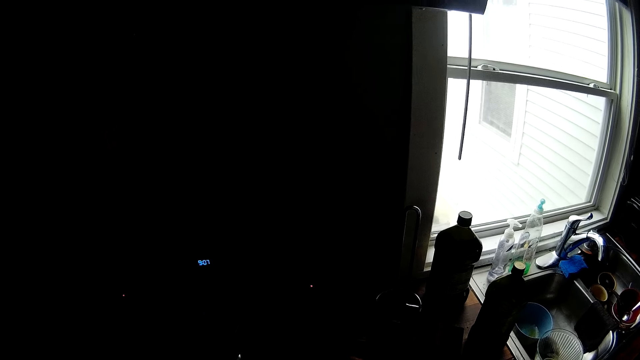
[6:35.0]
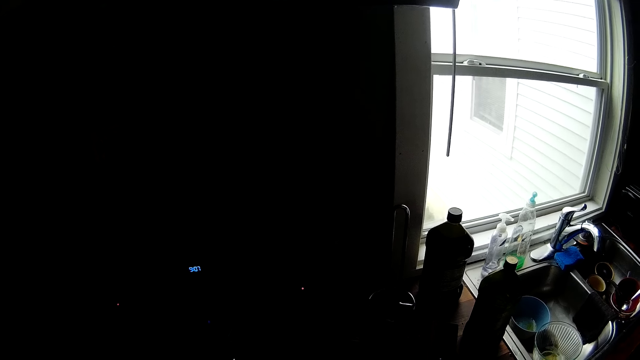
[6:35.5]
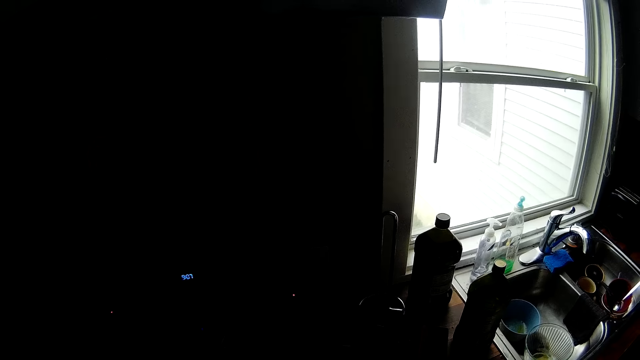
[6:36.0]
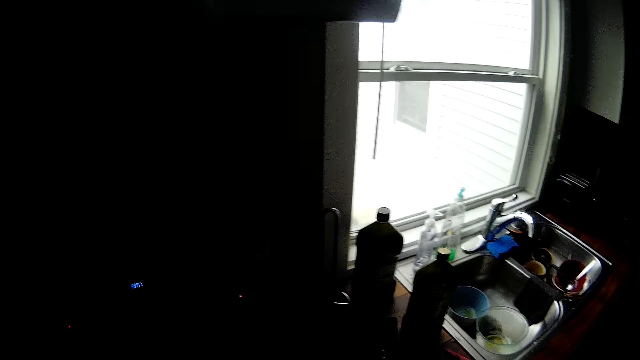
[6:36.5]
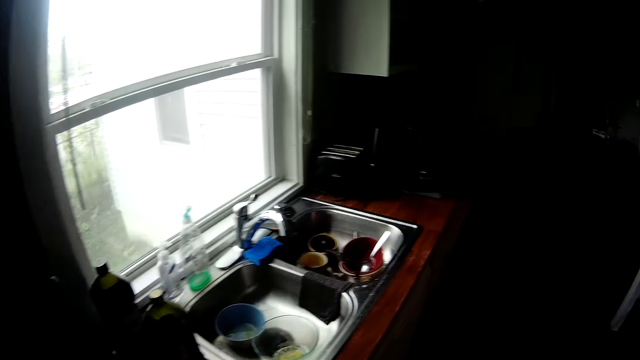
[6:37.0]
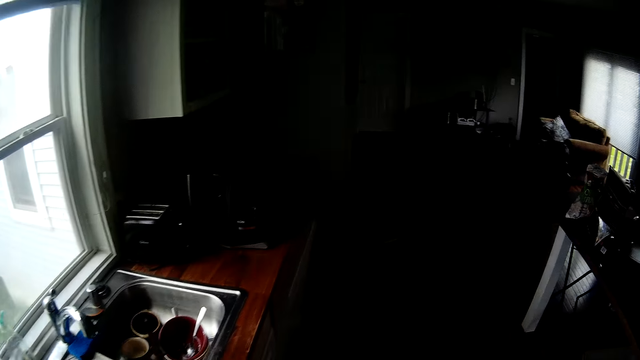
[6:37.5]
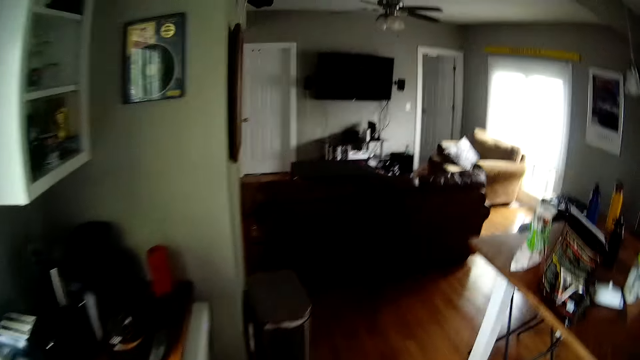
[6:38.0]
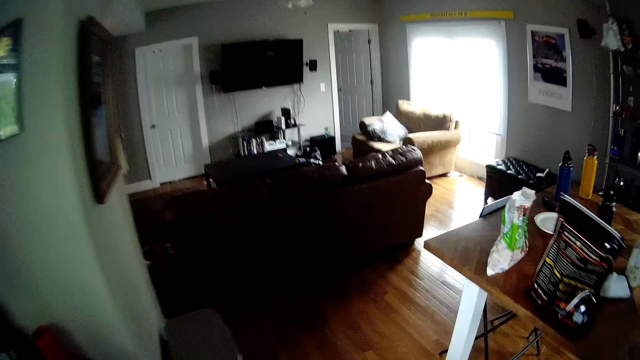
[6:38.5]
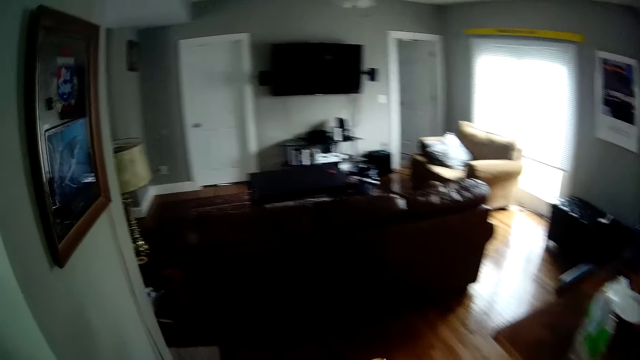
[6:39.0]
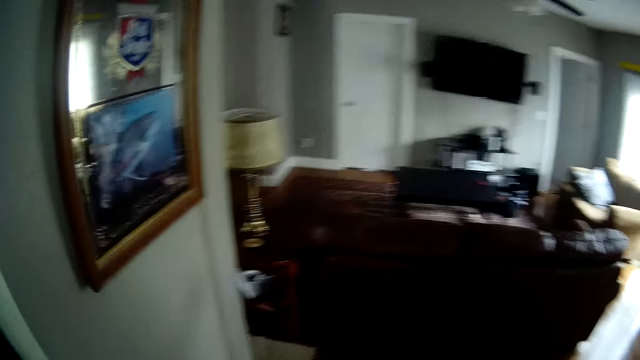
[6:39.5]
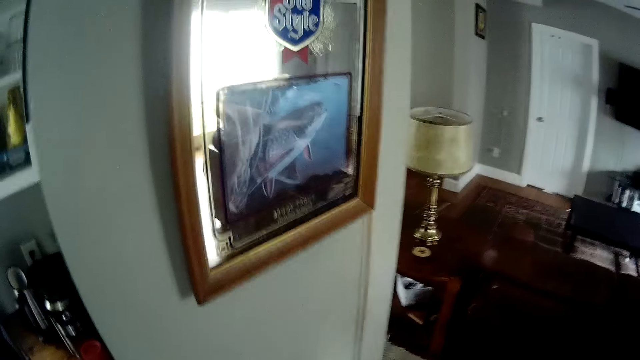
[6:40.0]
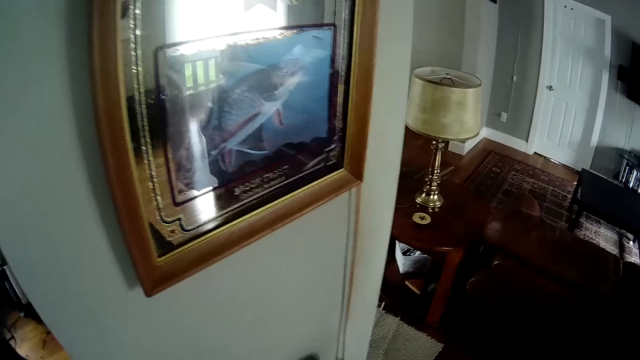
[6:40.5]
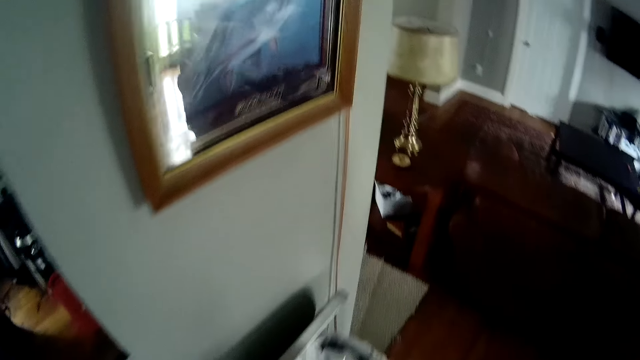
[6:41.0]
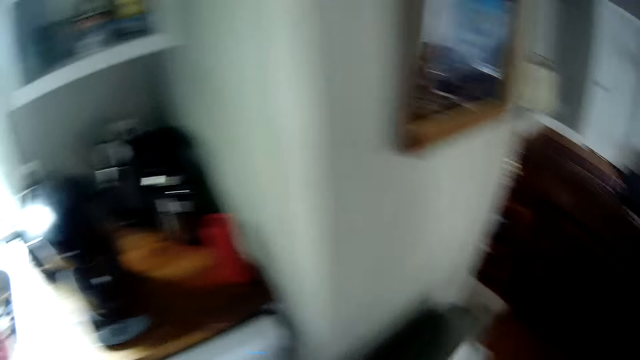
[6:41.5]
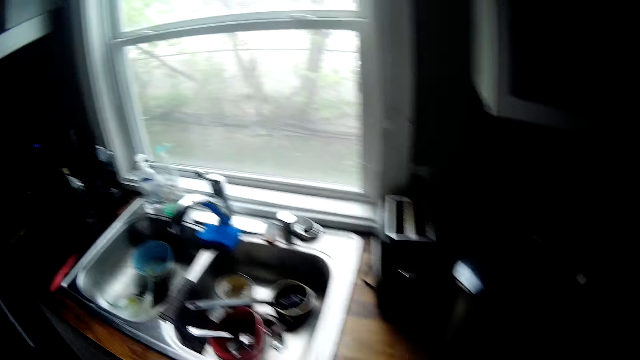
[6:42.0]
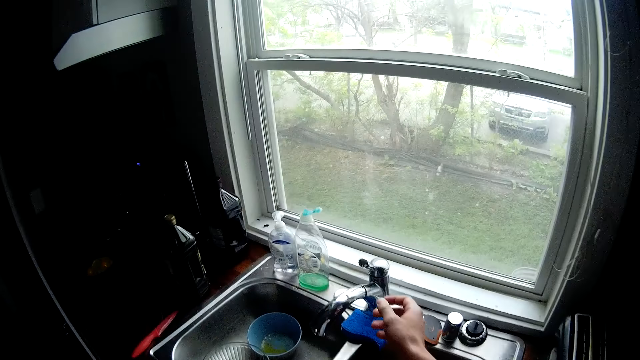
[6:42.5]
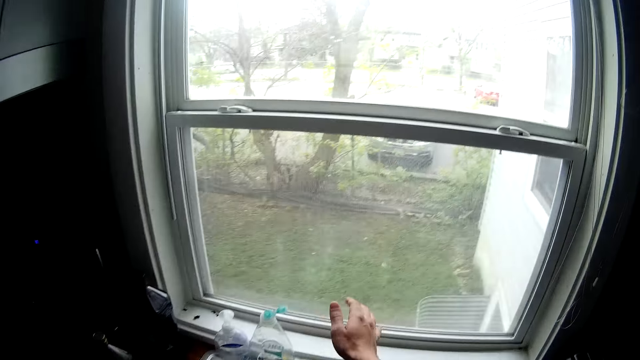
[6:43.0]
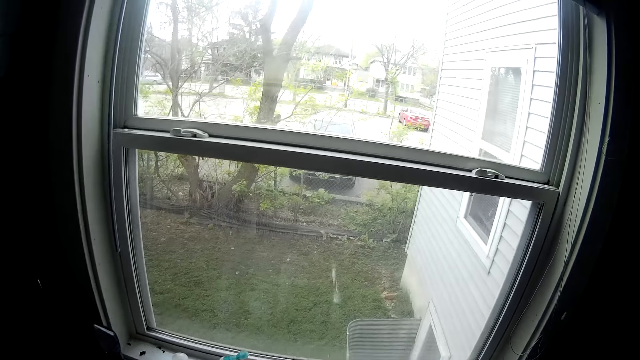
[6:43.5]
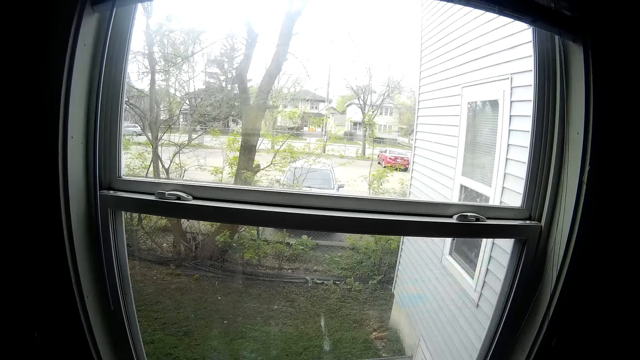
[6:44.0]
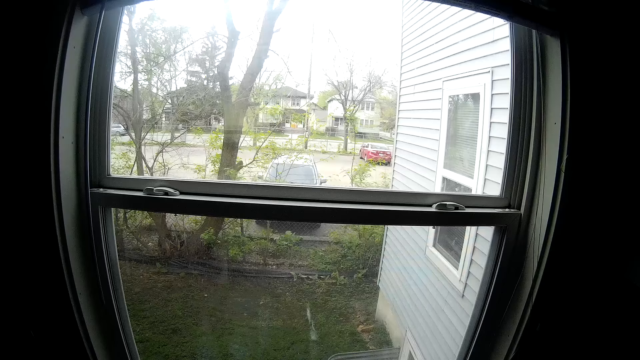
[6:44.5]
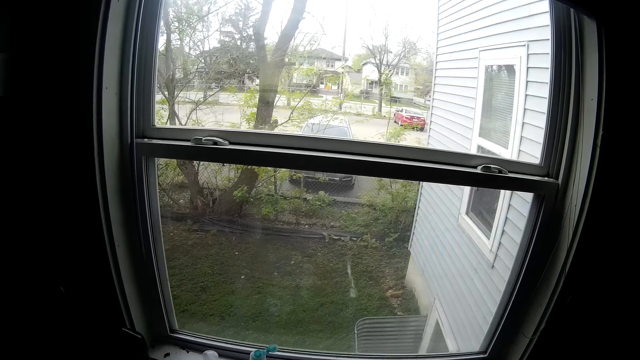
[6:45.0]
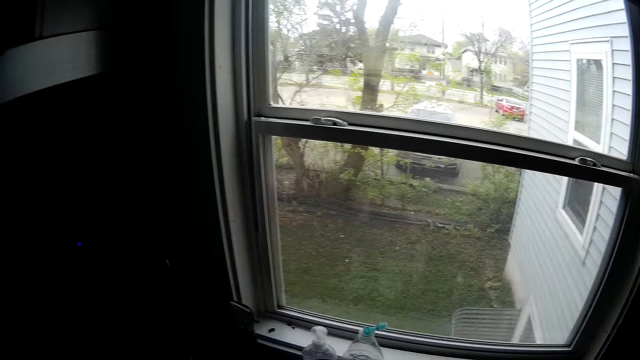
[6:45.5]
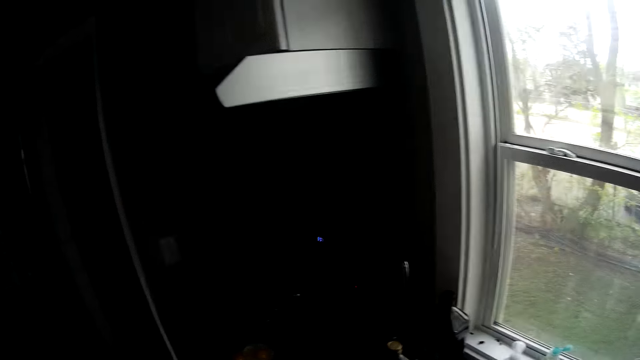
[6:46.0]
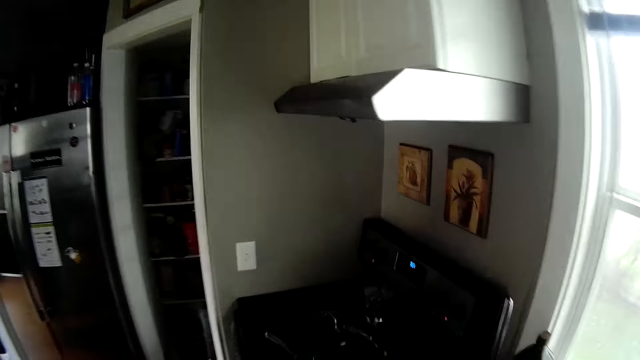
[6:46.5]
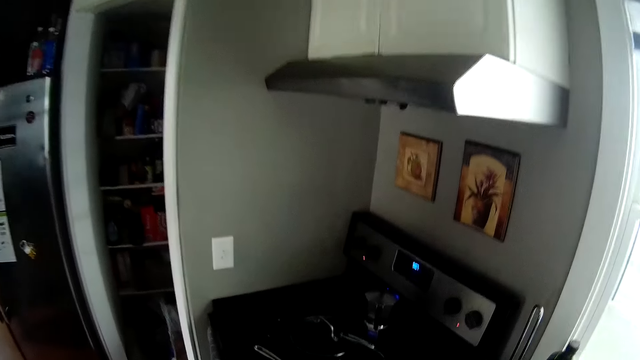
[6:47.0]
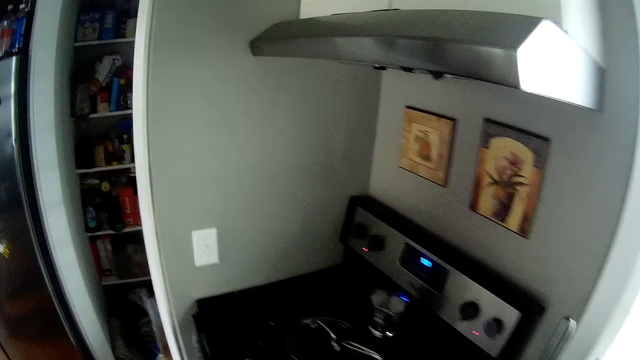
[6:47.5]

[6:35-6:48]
The camera wearer walks around the room. He moves the hand. He opens a tap over the sink with his right hand.

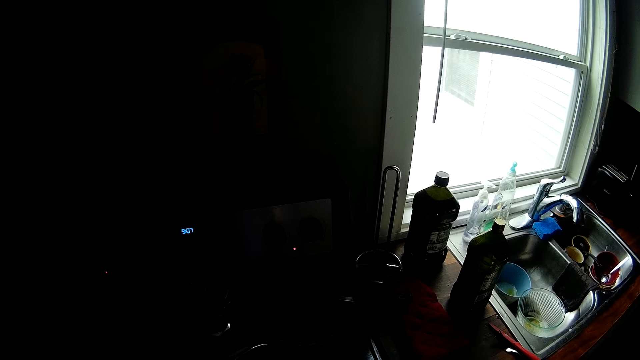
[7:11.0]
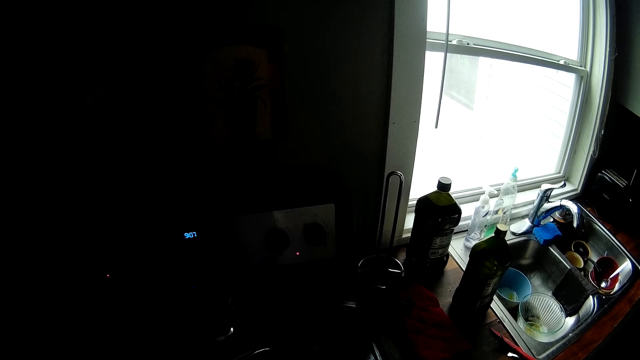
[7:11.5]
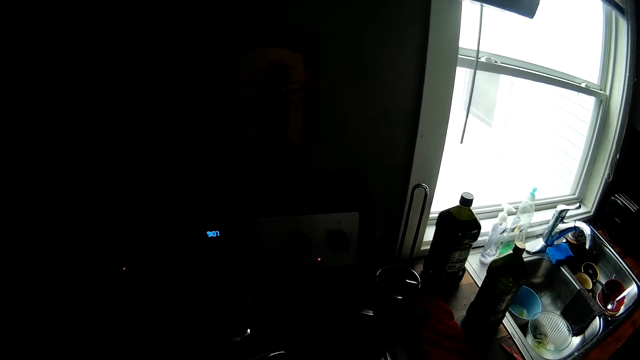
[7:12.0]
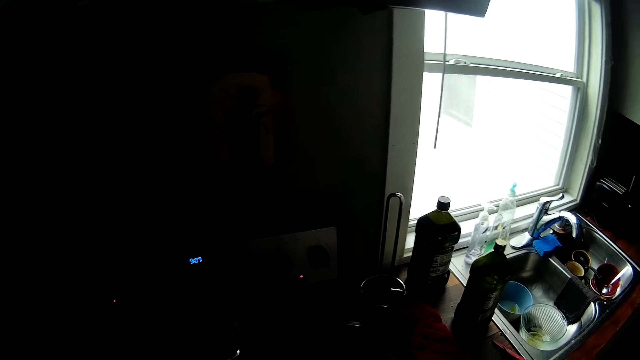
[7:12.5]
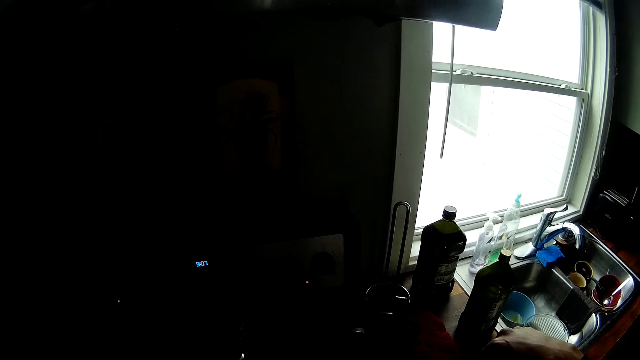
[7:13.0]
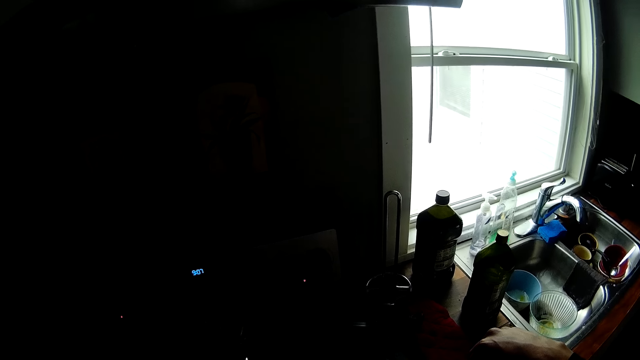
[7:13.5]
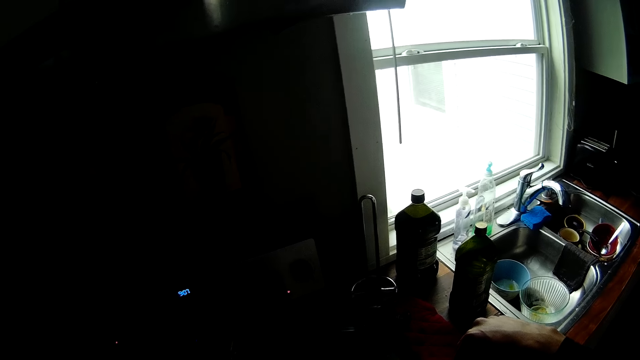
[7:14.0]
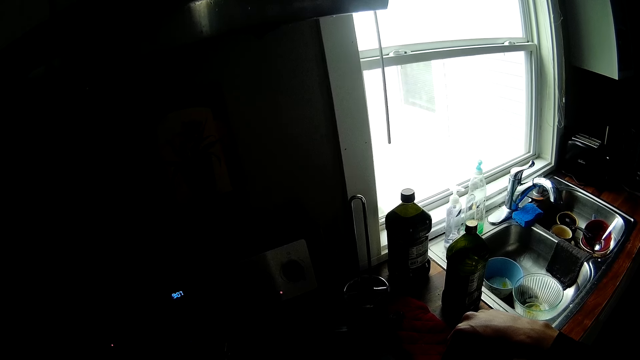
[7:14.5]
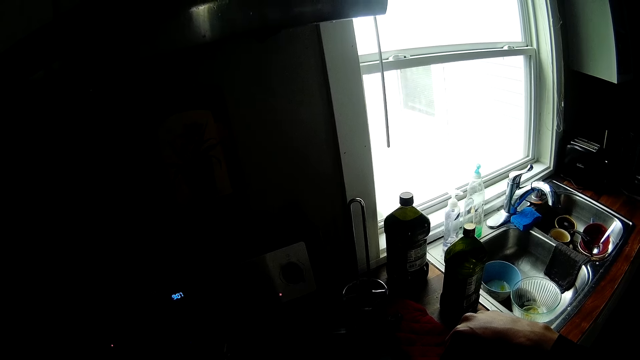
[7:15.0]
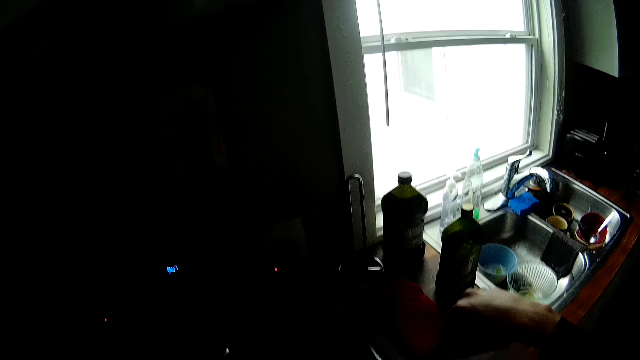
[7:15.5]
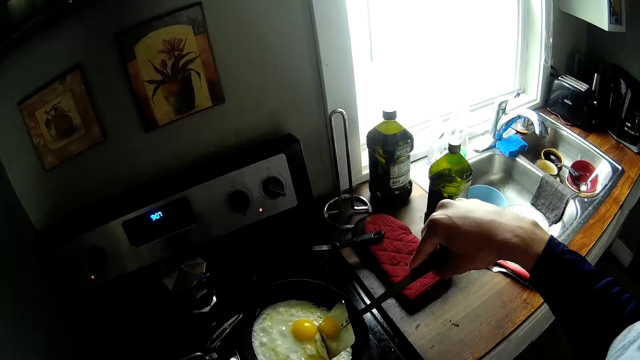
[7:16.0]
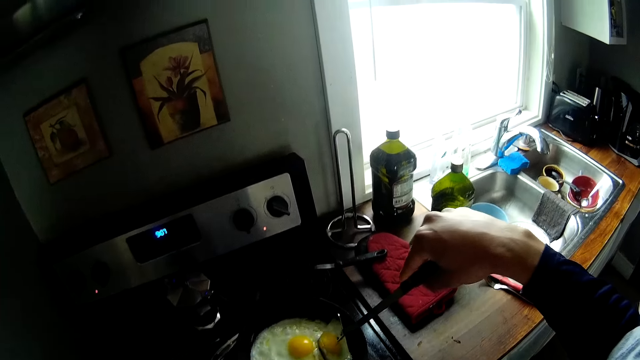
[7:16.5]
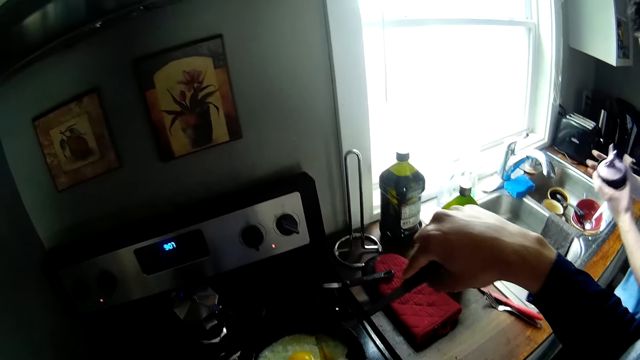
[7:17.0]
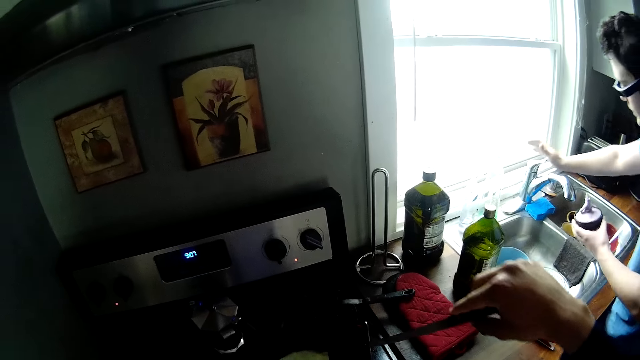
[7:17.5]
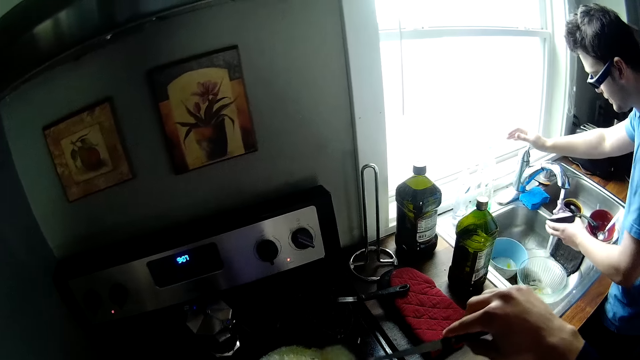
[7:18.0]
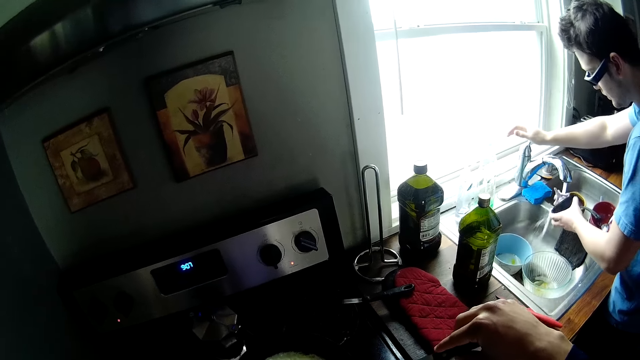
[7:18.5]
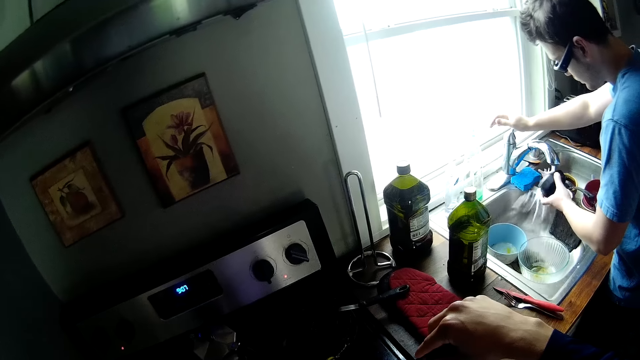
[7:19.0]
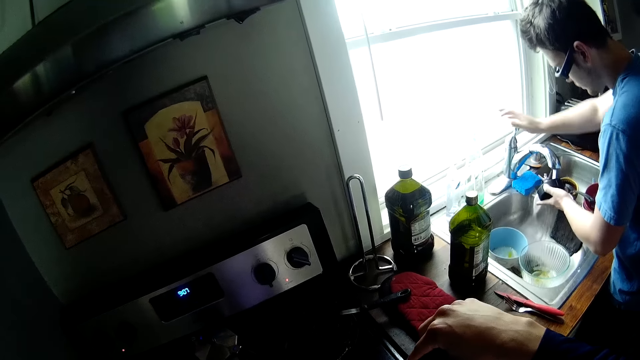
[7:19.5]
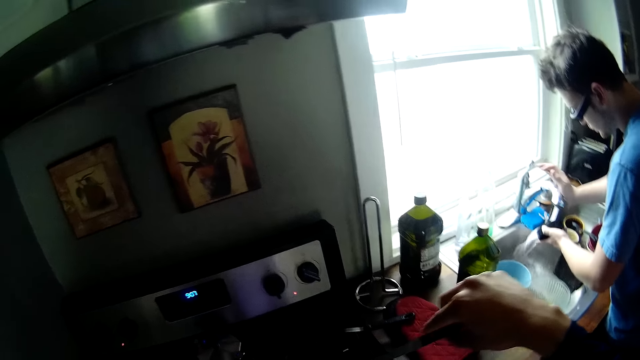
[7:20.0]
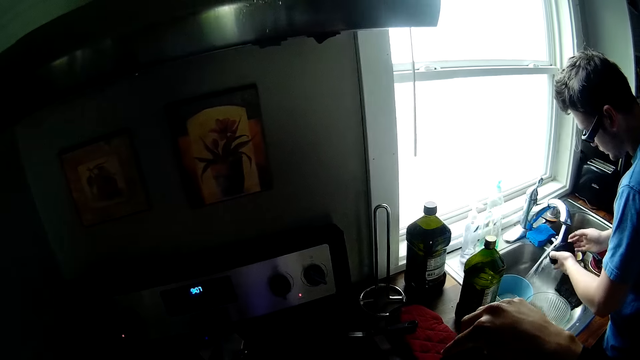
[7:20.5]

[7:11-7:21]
The camera wearer cooks an egg on a gas cooker. He turns the egg in a frying pan on a stove with a spatula in his right hand. The man opens the tap with his right hand. The man places a blender's cover under the running tap with his left hand. The man turns the tap with his right hand.
